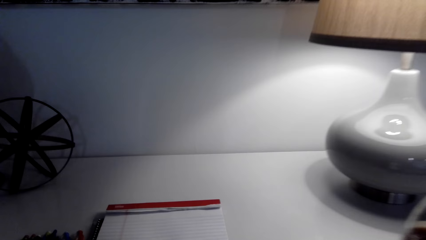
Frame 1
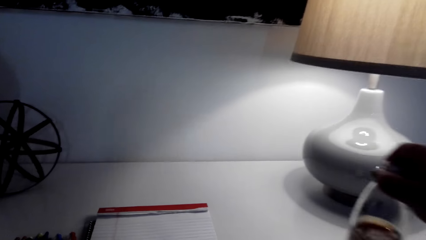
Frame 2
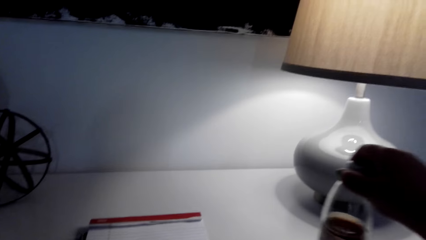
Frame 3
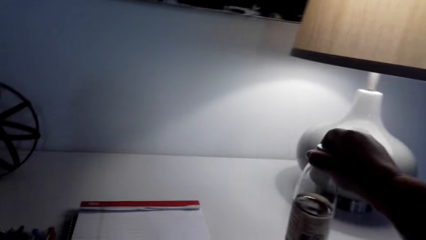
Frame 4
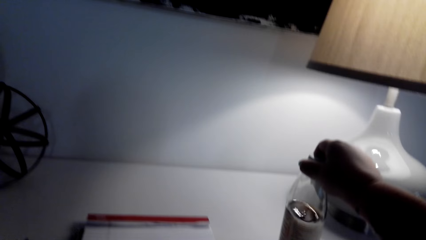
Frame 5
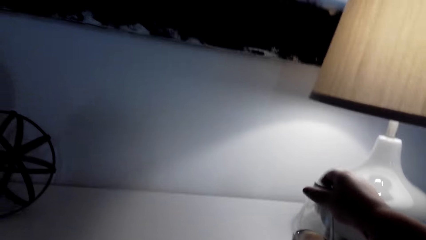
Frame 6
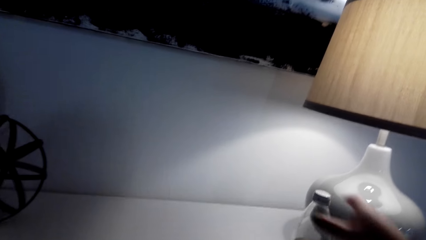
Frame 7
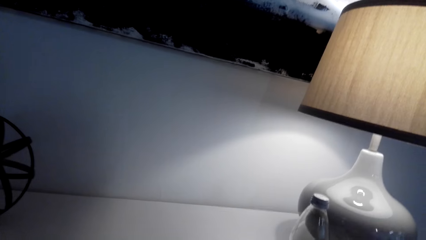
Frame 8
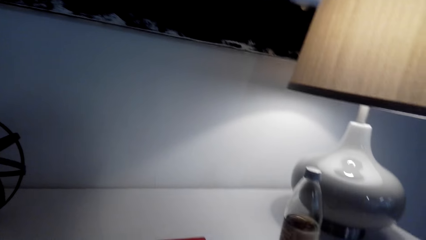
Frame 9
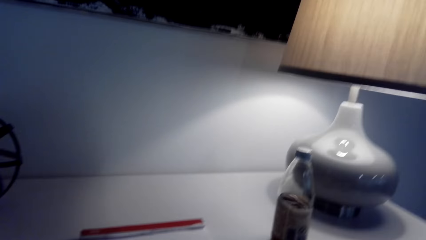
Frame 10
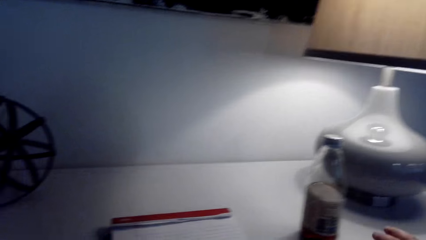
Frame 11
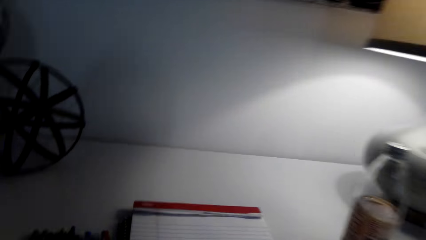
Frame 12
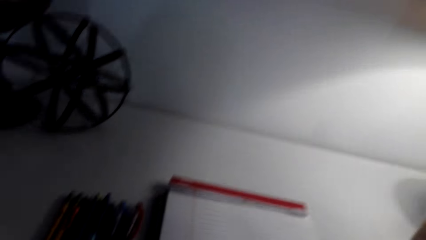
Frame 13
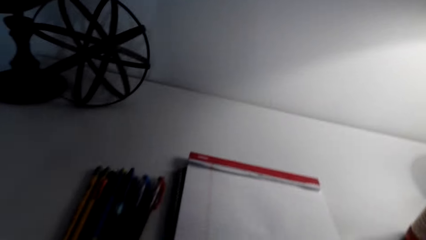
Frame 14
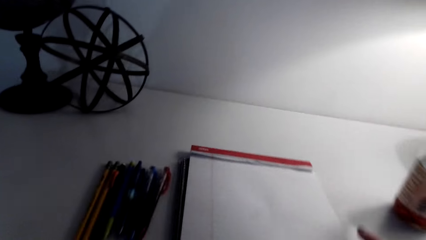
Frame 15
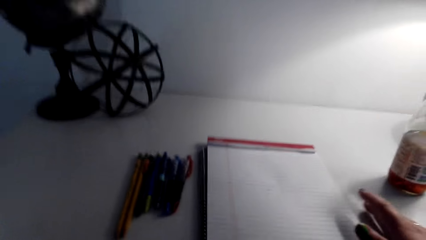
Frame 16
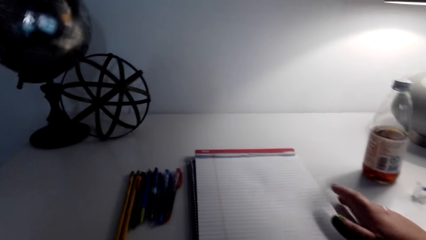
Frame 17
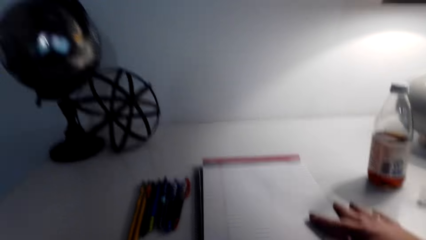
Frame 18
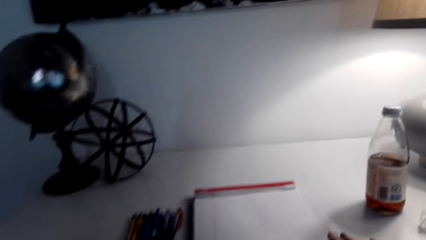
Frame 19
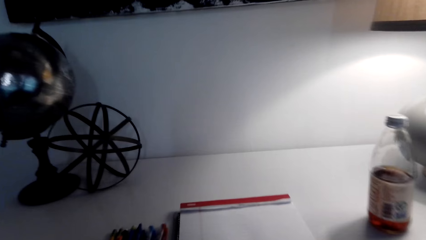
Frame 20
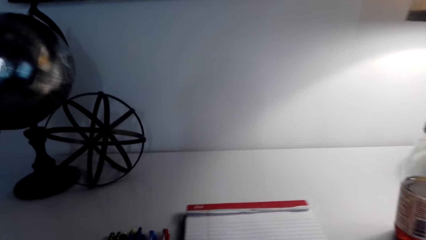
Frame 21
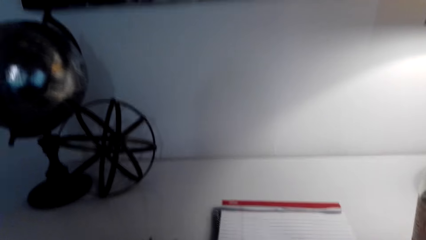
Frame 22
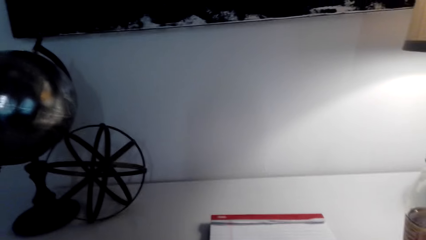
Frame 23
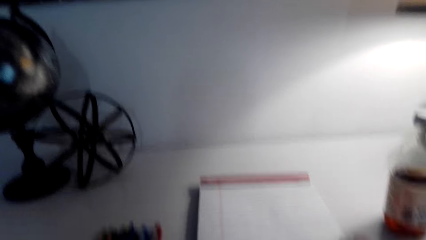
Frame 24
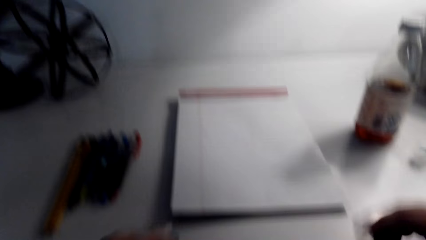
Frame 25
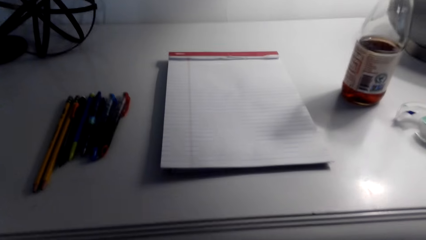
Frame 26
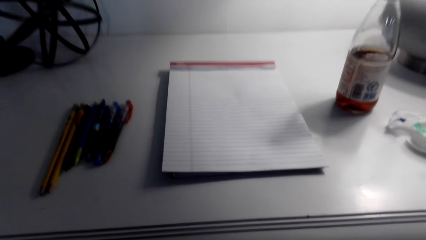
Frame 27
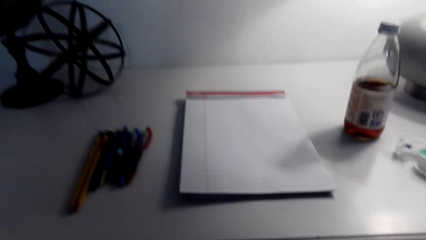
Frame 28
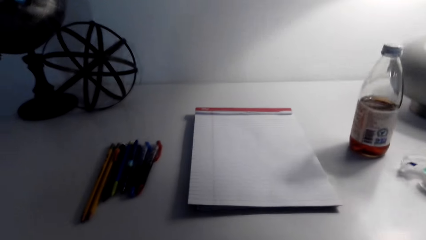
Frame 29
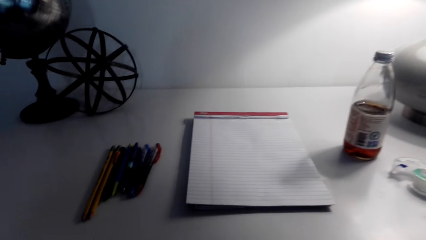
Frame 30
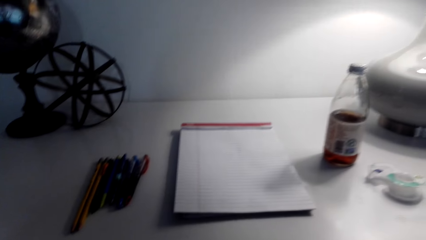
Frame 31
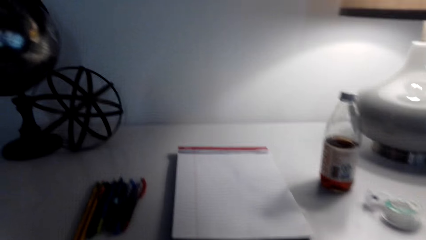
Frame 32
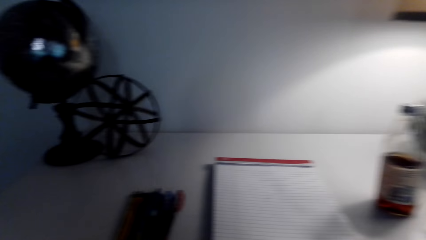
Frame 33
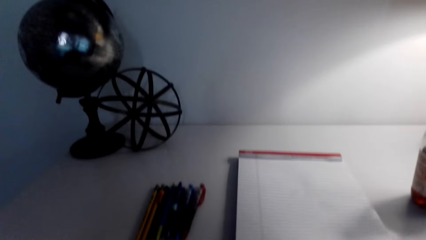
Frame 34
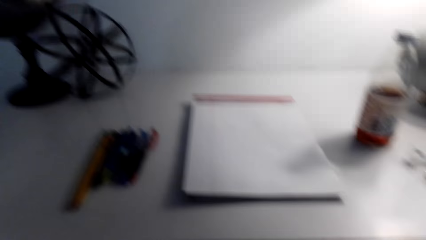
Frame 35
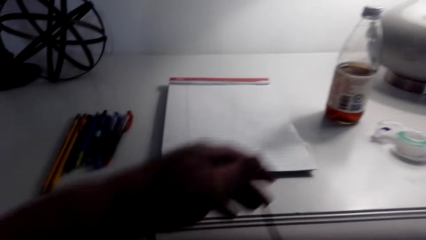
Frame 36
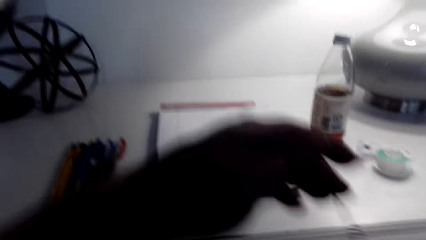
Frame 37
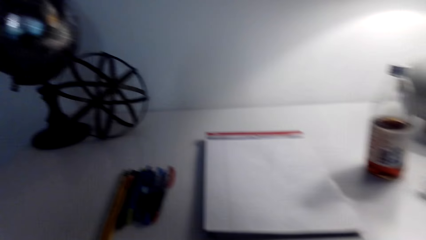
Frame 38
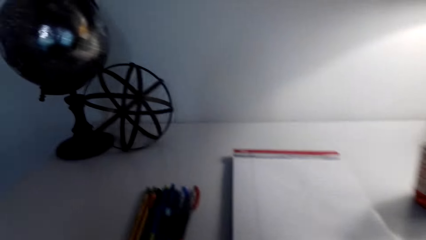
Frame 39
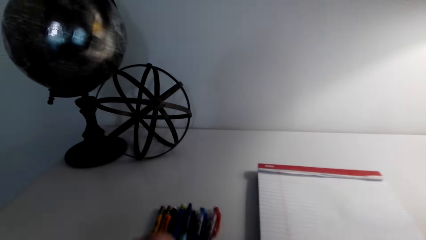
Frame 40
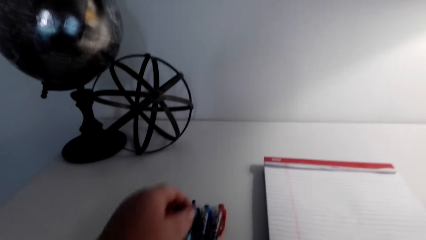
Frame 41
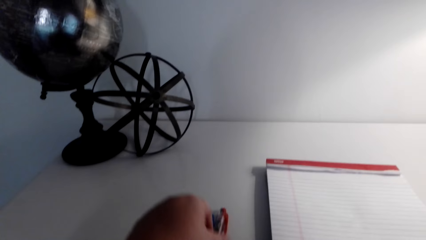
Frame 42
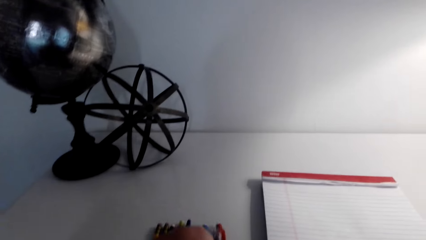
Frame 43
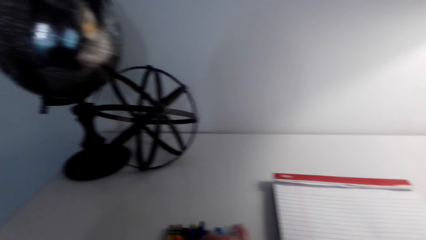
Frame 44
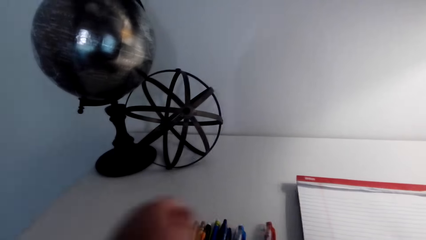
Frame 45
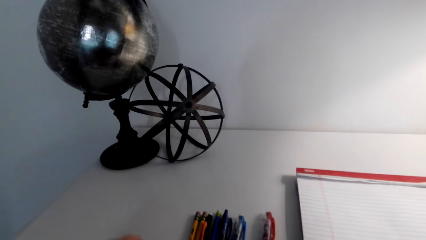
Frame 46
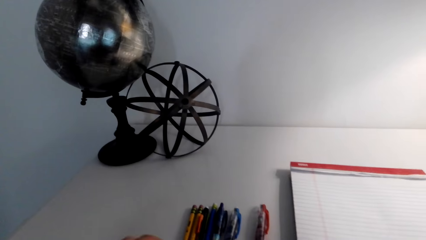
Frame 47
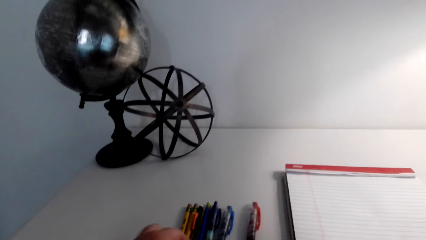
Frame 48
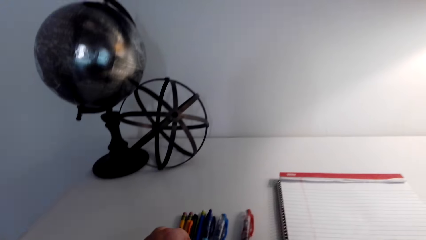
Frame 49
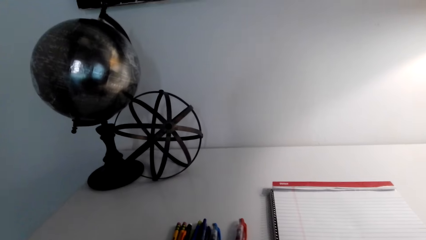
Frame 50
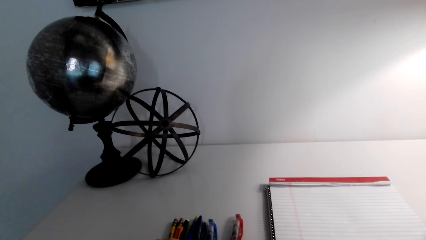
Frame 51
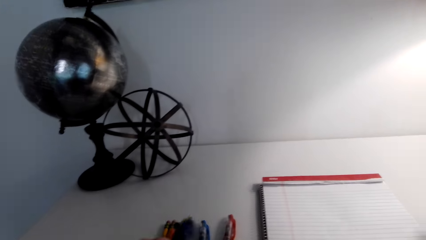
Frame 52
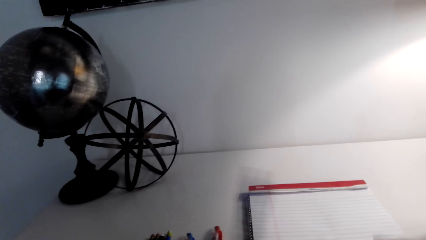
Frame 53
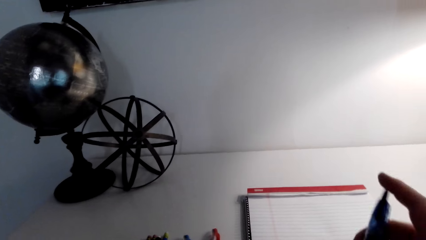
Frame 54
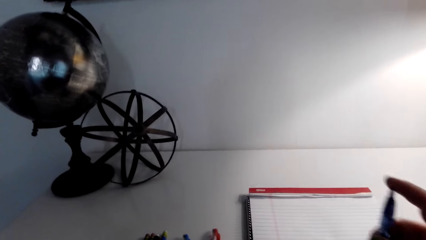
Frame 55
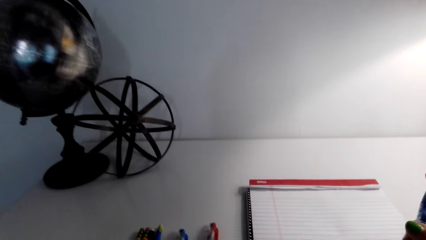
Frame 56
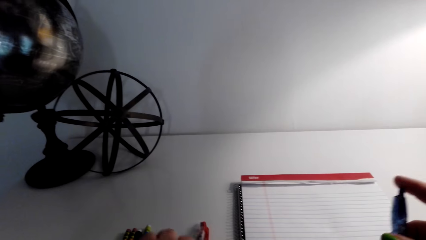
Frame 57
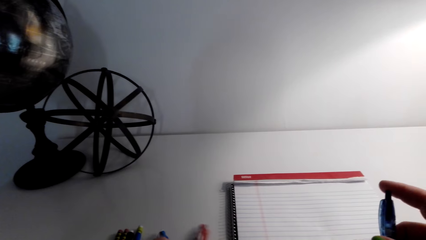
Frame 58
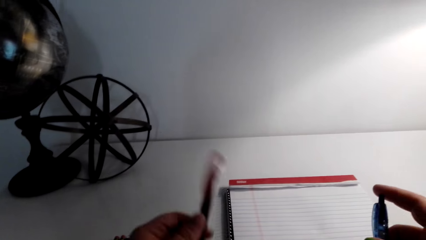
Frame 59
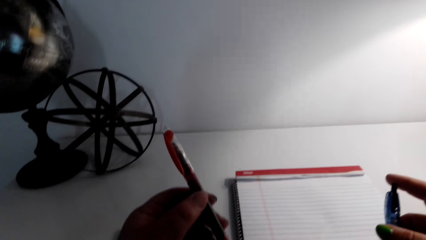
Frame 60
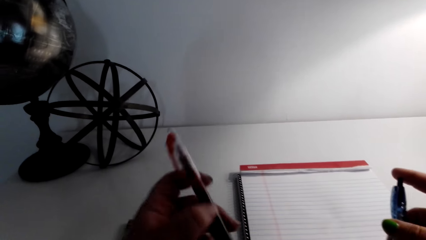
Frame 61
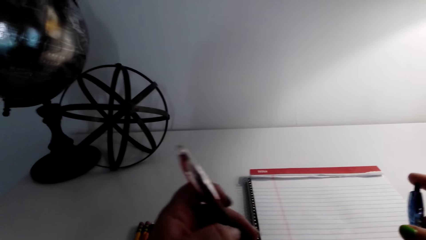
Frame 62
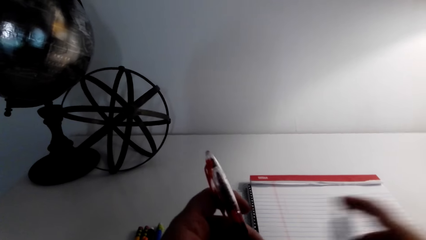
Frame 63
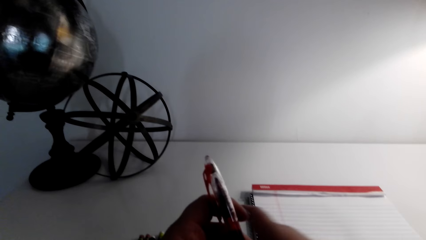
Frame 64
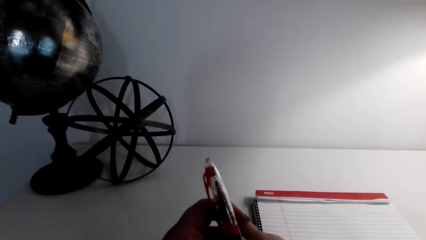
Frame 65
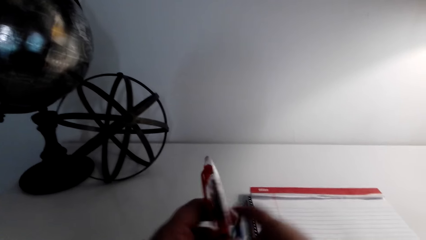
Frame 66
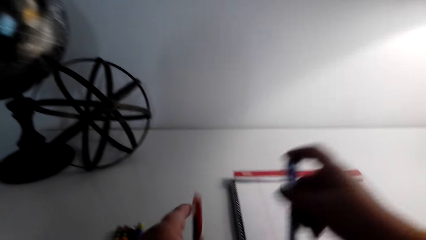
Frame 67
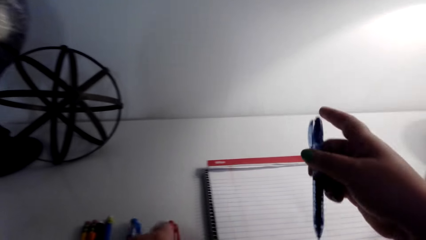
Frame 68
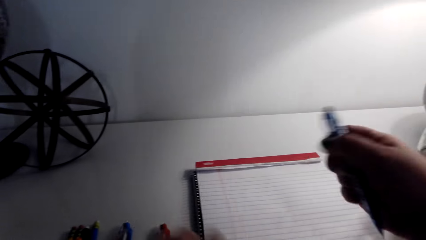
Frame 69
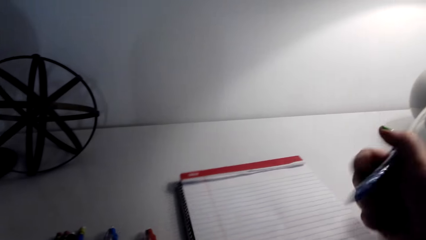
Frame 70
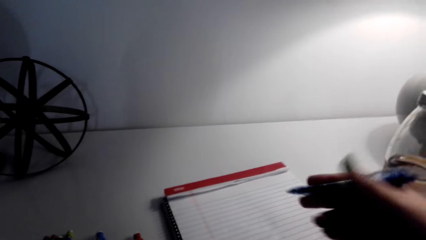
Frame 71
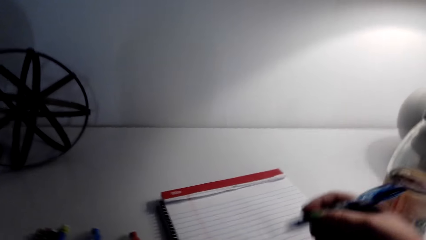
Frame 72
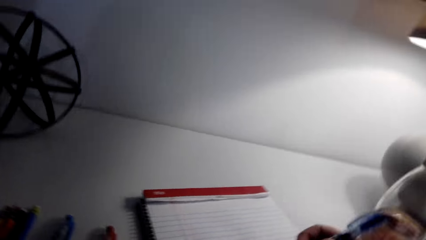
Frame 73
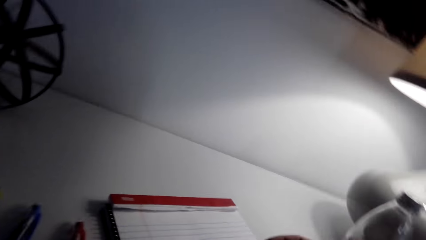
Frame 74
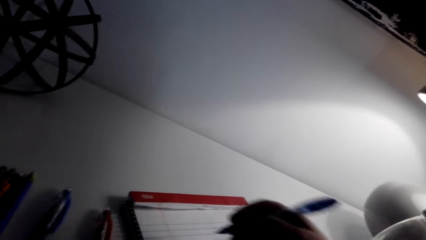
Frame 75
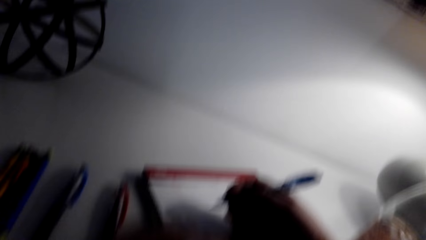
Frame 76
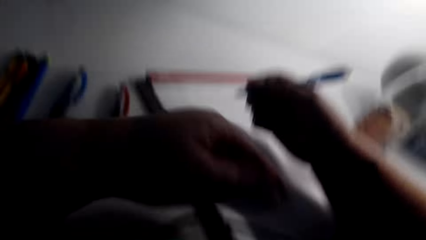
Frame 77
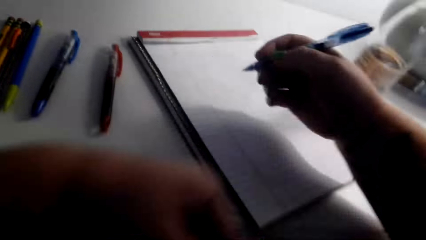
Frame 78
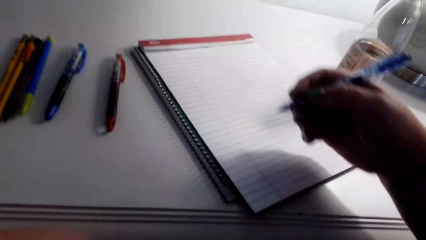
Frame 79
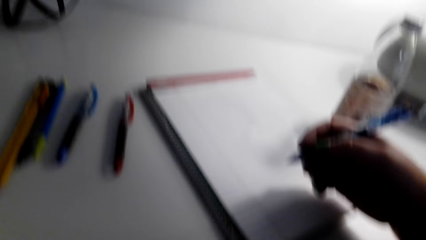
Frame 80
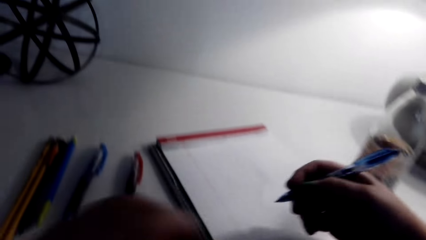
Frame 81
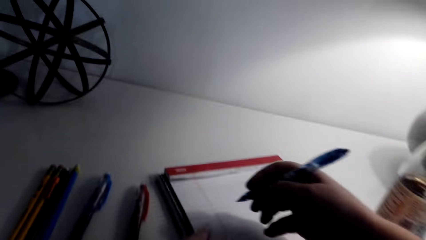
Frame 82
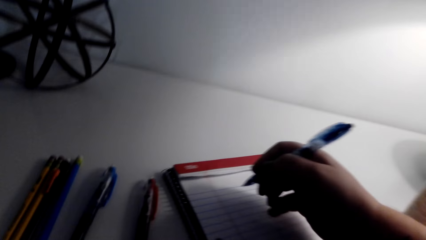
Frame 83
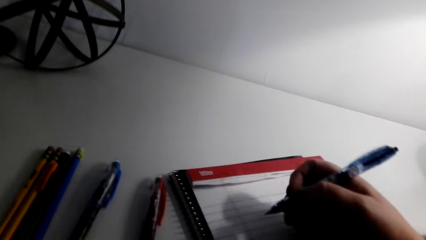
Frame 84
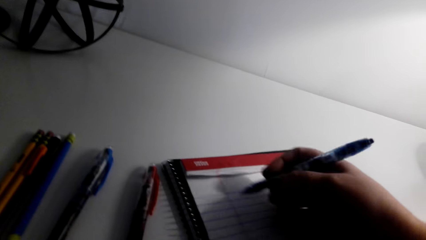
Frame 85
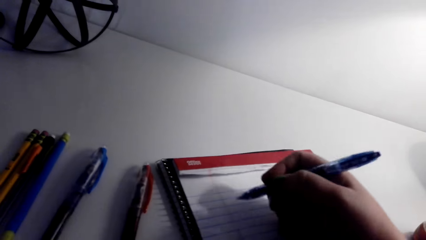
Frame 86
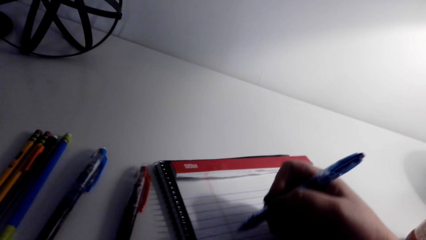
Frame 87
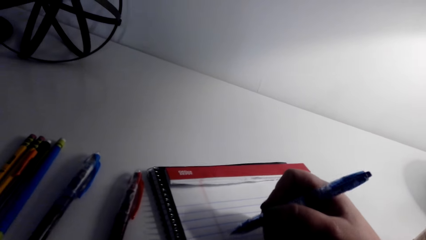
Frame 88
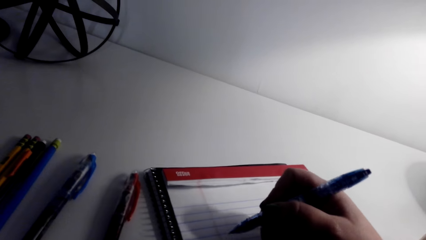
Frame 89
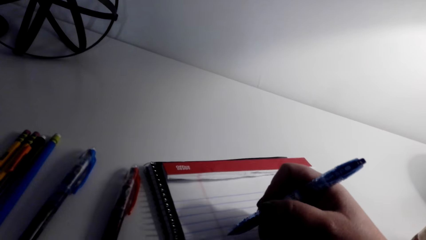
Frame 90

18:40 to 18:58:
The camera wearer looks at the table. They put a bottle of beverage on the table. They converse with a woman. They look around the house. They pick a pen from the table. They move the pen. They pick up the pen. They look at the pen. They place the pen on the table. They look at a writing pad.
